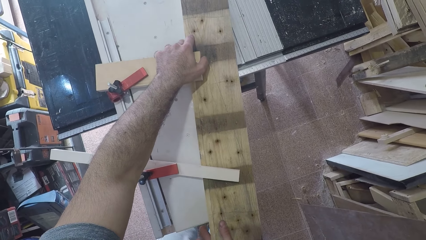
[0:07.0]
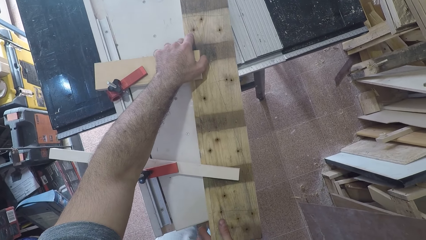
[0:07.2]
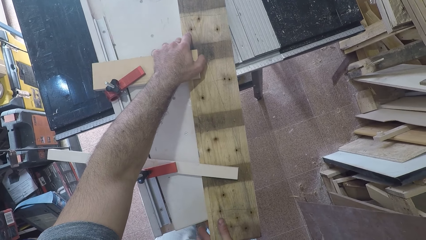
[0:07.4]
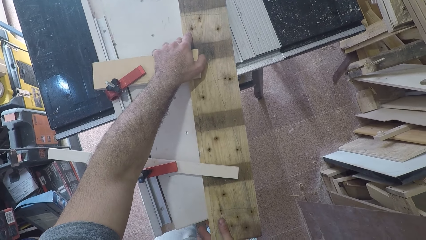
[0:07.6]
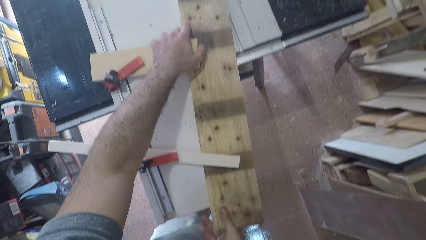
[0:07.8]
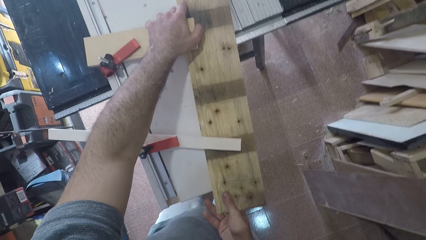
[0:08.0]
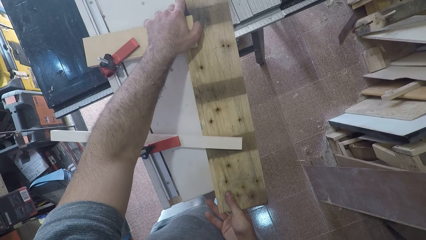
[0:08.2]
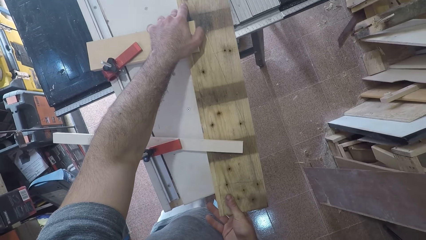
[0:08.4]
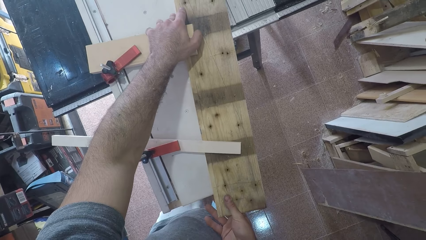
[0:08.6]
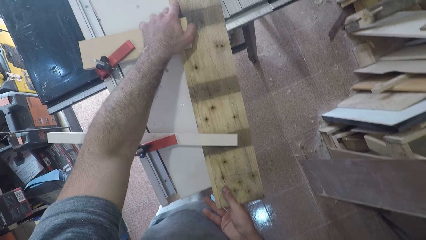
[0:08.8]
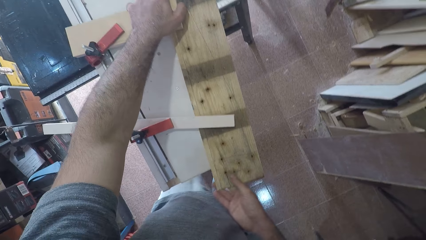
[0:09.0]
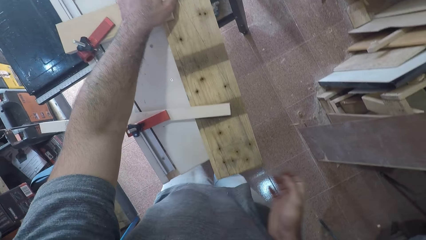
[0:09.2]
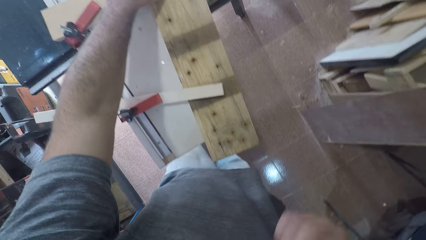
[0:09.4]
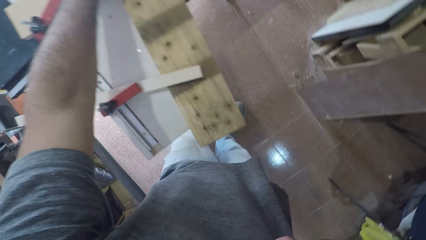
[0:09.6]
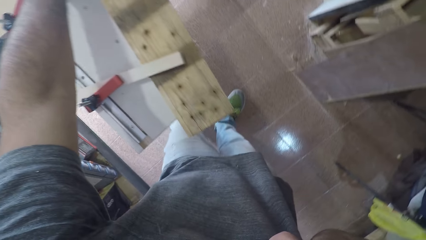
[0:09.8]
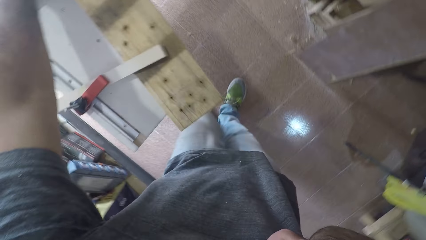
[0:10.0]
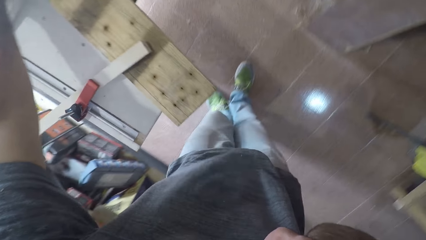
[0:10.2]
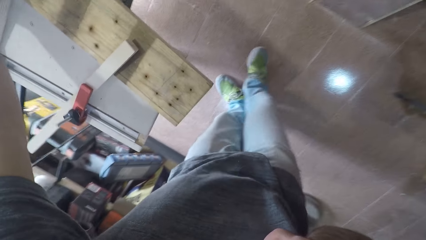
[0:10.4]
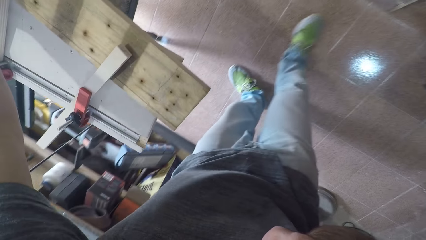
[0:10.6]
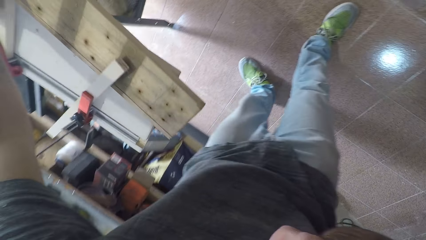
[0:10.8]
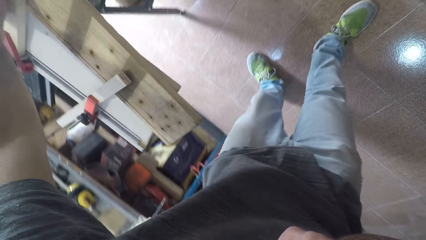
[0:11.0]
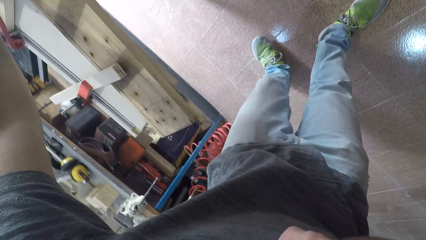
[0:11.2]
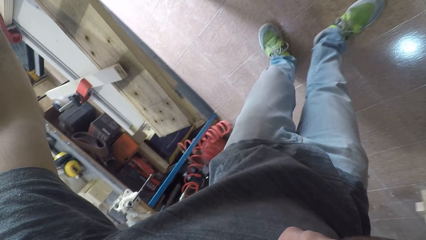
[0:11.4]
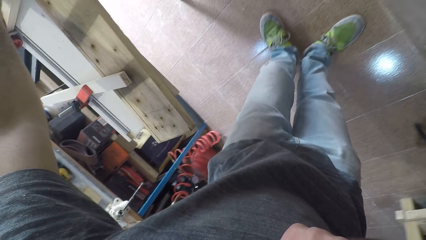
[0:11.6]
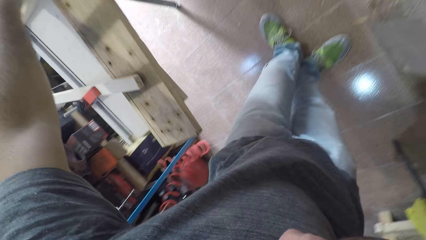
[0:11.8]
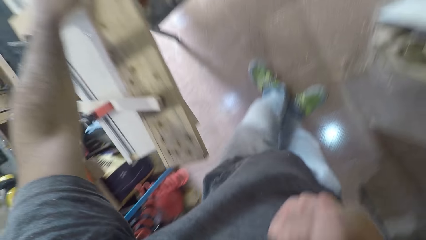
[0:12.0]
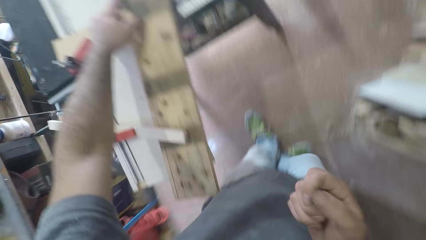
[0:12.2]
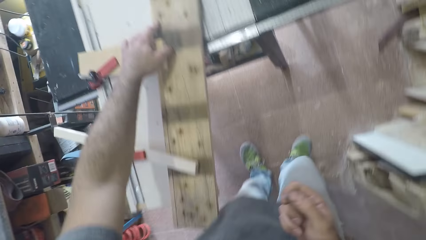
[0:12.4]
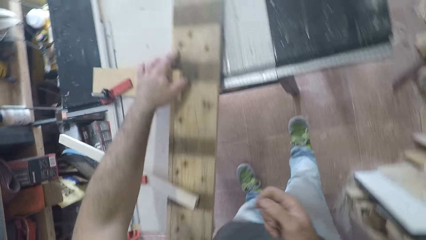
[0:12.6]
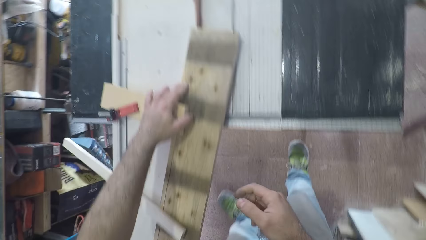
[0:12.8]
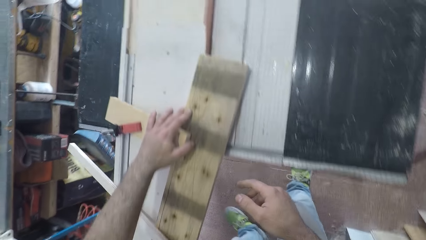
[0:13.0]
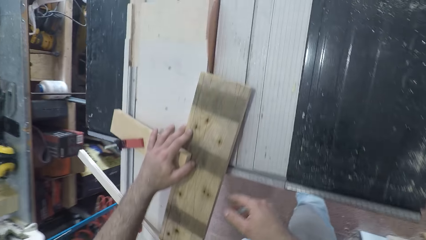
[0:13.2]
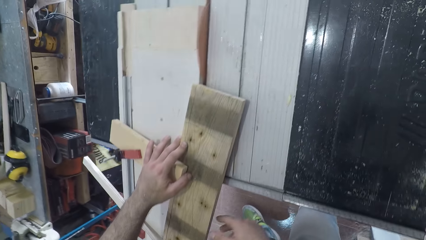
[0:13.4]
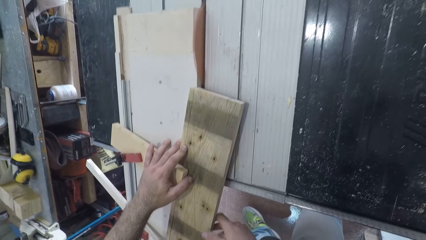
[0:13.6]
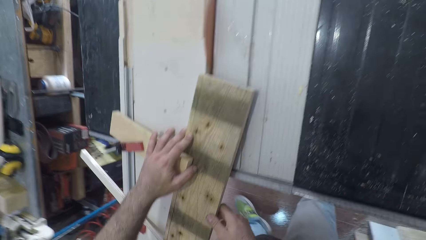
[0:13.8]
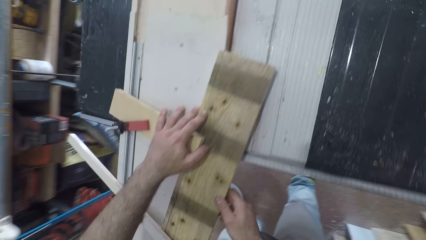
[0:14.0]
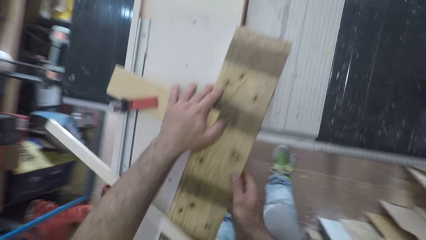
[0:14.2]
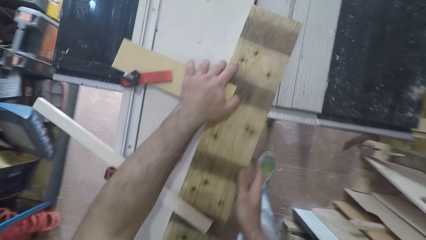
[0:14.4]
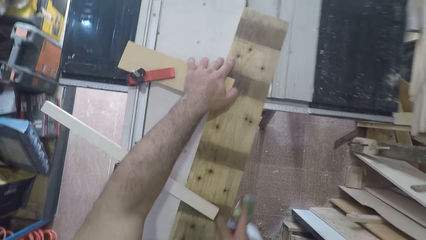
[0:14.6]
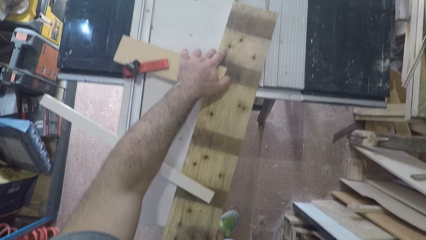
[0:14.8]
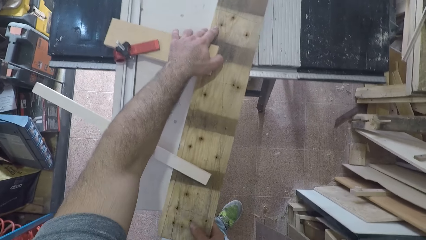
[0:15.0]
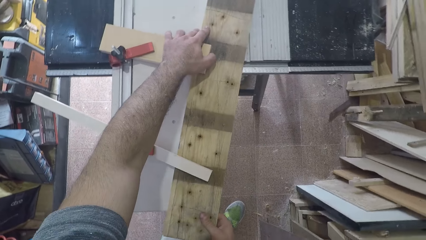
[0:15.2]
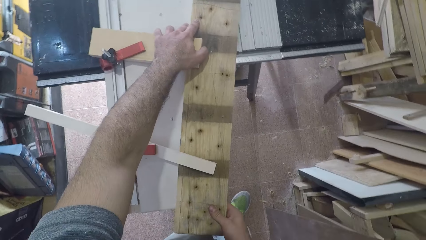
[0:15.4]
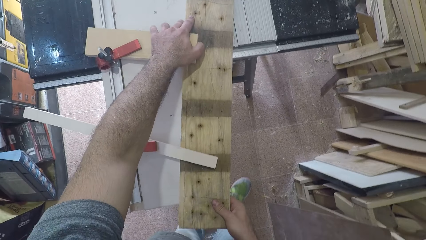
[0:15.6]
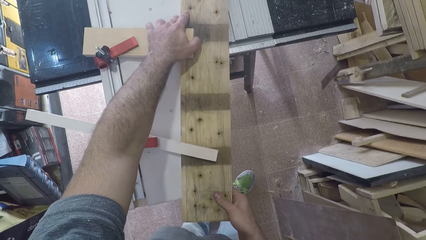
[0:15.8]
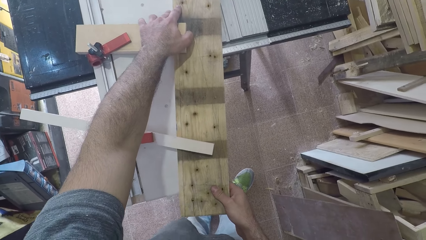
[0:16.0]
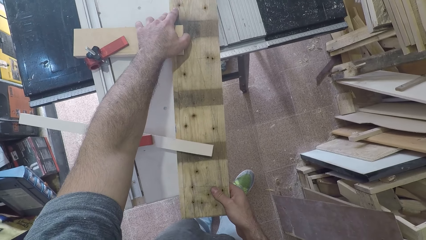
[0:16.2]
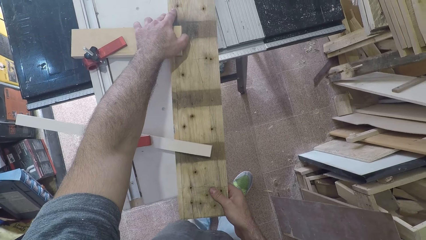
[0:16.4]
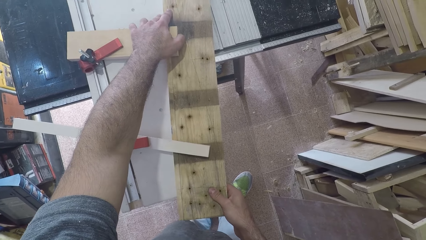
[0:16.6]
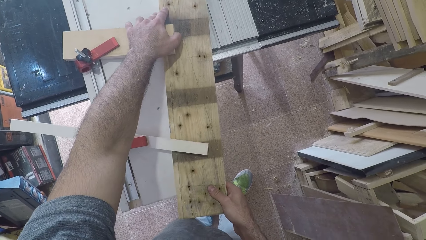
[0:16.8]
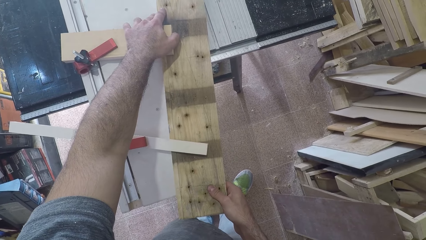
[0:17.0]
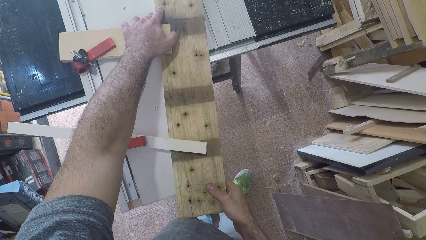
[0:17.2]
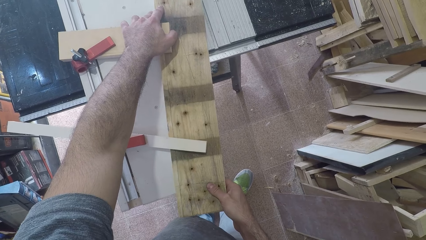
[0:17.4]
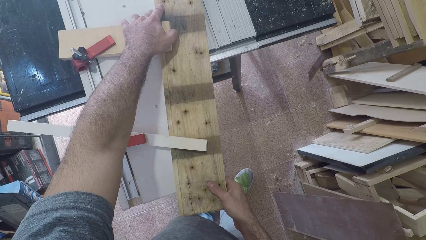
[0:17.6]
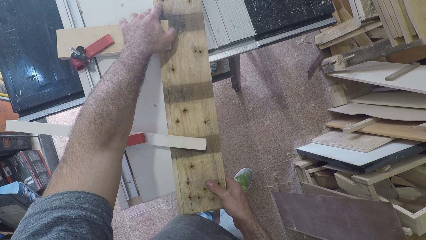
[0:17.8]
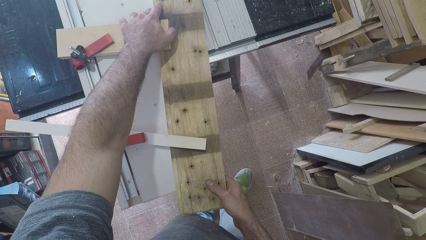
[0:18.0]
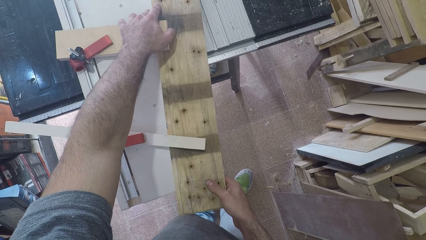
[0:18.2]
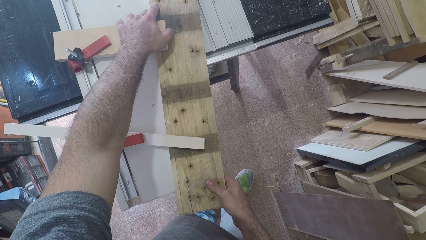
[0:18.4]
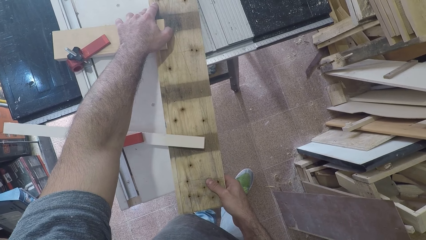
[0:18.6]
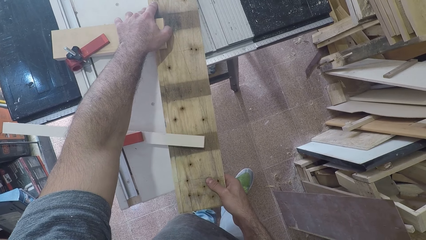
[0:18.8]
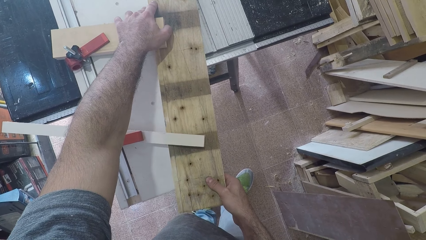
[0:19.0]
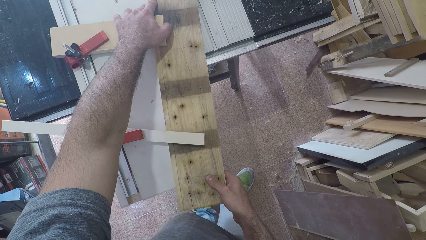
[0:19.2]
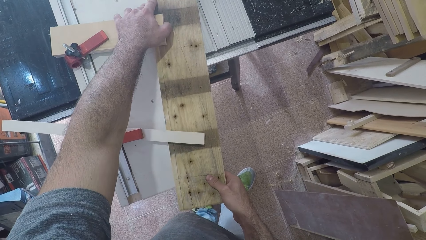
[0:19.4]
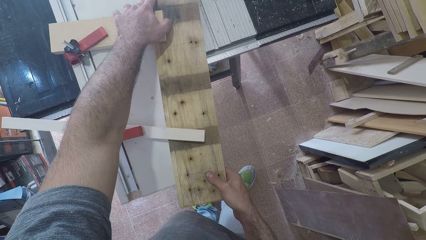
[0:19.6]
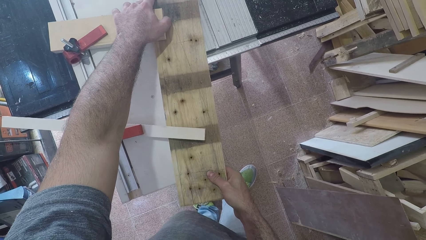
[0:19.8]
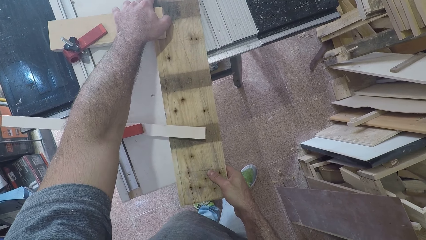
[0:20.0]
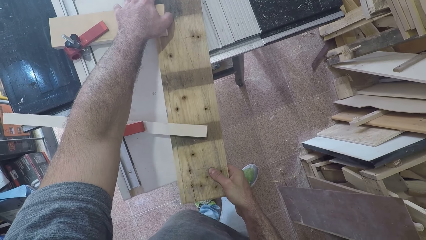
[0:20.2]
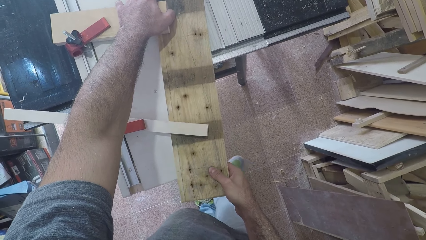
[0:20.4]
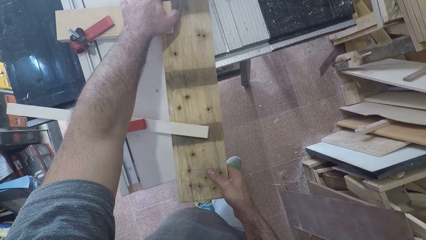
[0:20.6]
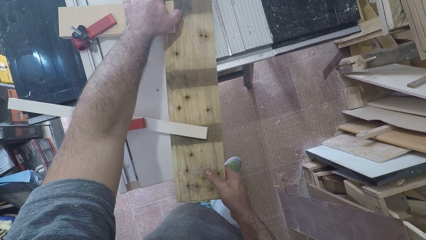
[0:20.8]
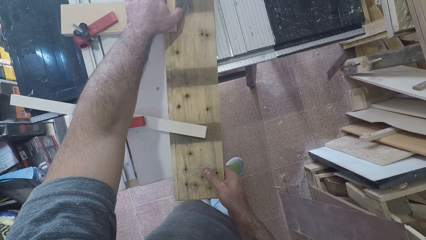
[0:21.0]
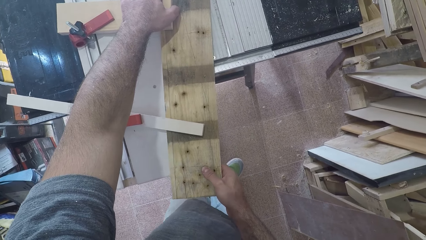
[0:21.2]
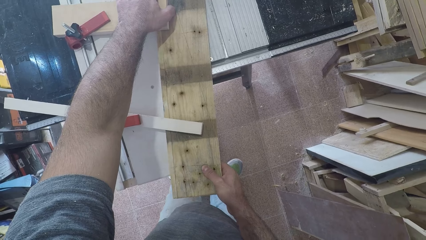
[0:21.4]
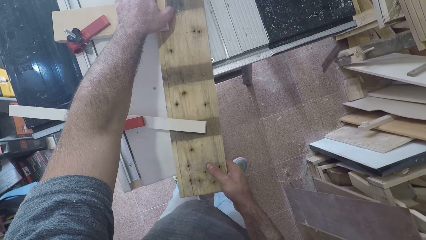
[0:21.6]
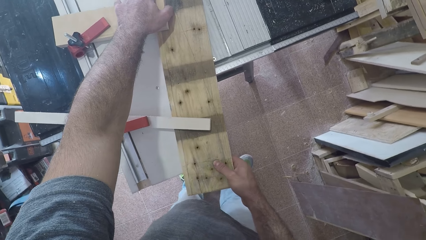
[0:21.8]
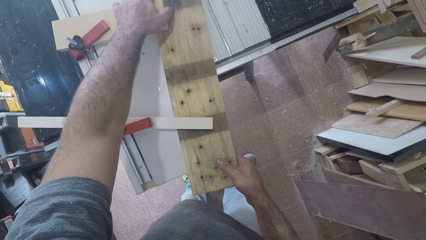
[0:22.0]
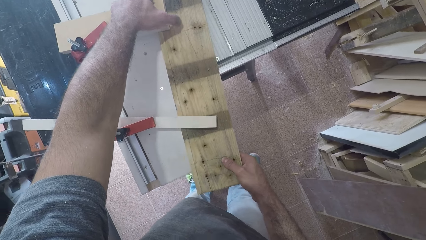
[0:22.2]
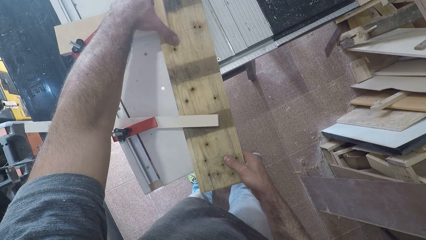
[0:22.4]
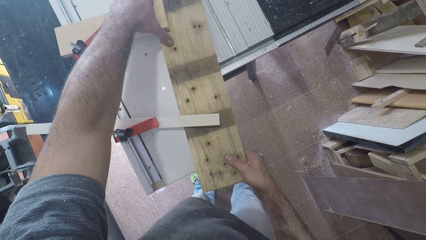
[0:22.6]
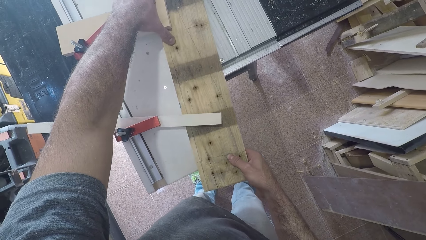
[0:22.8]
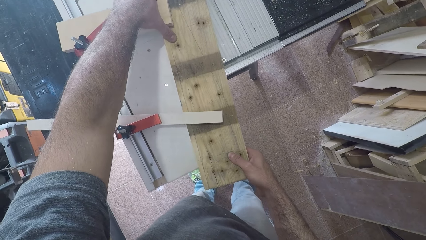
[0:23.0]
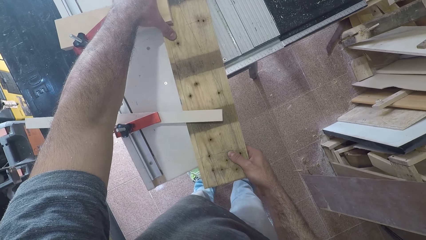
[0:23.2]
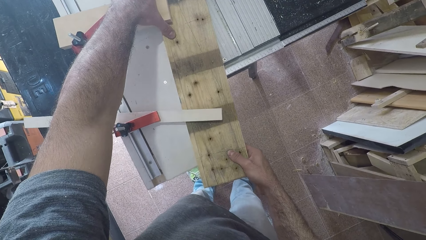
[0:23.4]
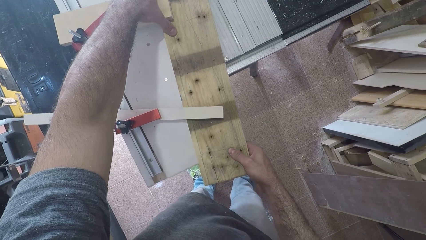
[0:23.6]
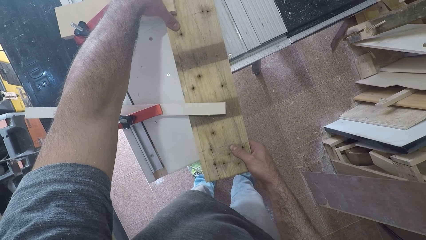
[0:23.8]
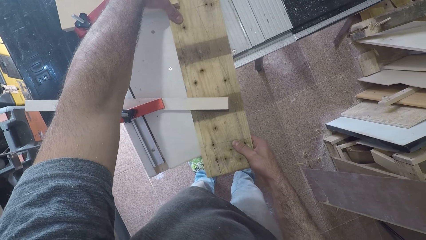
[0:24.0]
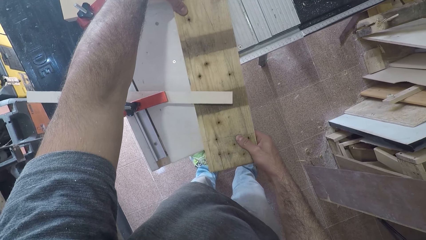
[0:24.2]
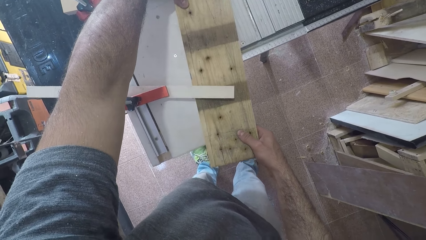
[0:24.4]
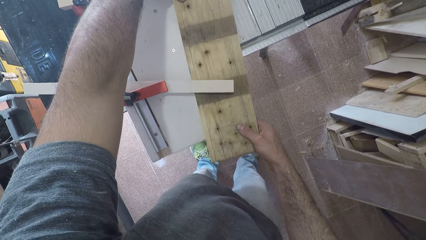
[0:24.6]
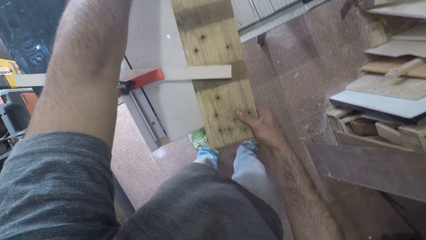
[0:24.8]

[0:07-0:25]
The camera wearer adjusts the wood. He removes his right hand from the plank. He walks towards the table saw. He touches the plank with his right hand. He moves backward. He removes his right hand from the plank. He holds the plank with both hands. He moves to the front of the table saw. He pushes the wood towards the blade. He moves backward. He moves towards the table saw.
